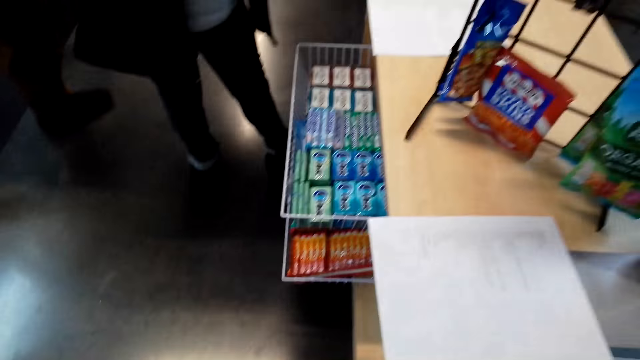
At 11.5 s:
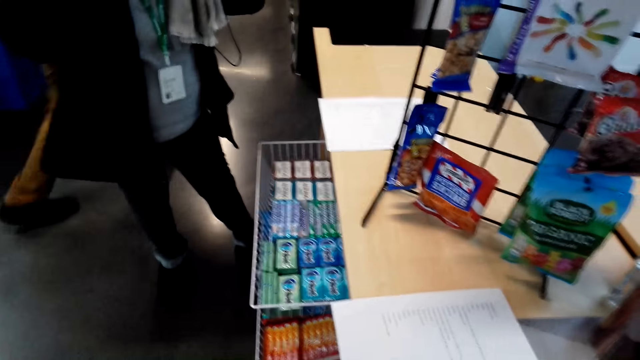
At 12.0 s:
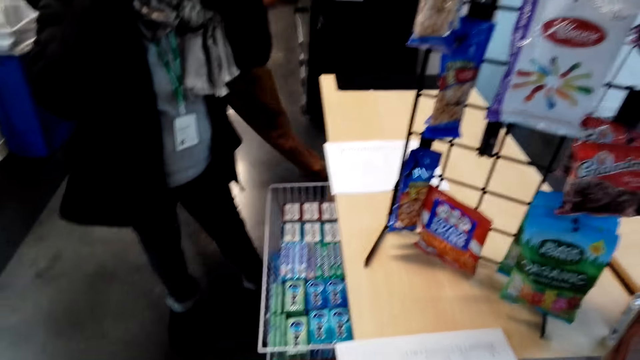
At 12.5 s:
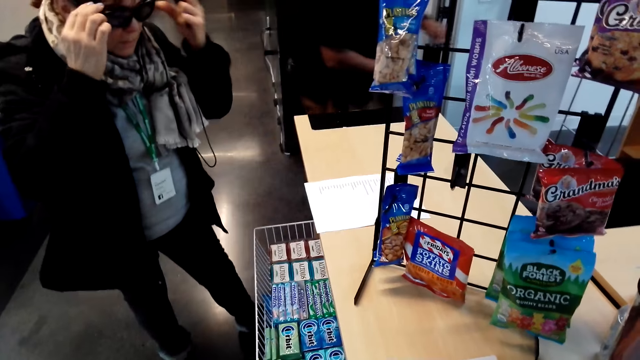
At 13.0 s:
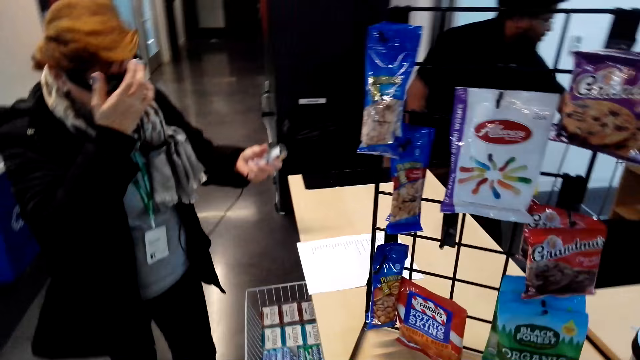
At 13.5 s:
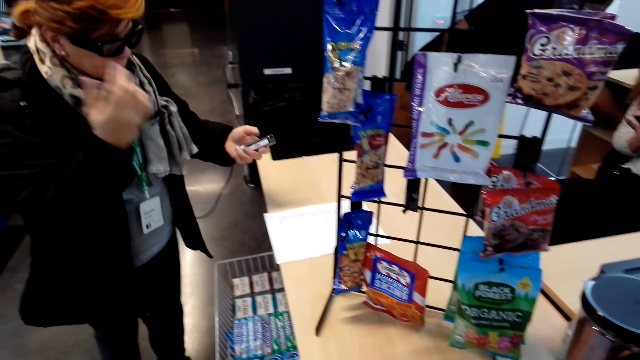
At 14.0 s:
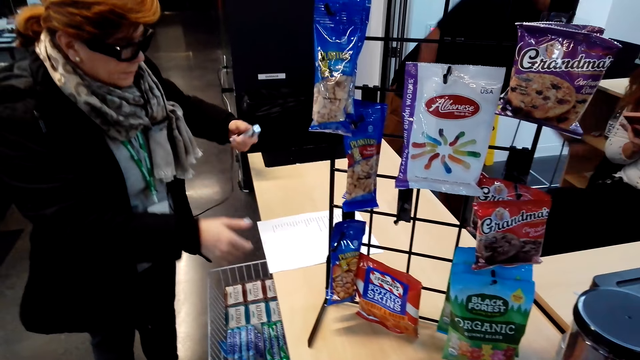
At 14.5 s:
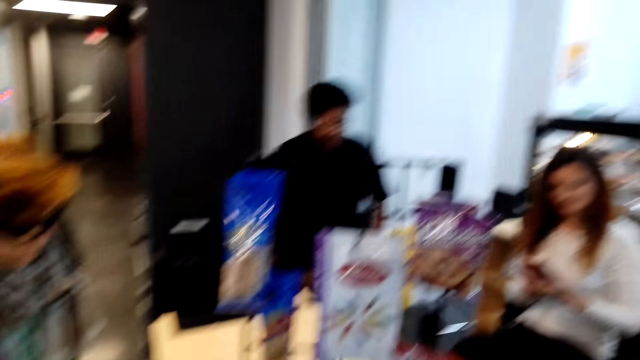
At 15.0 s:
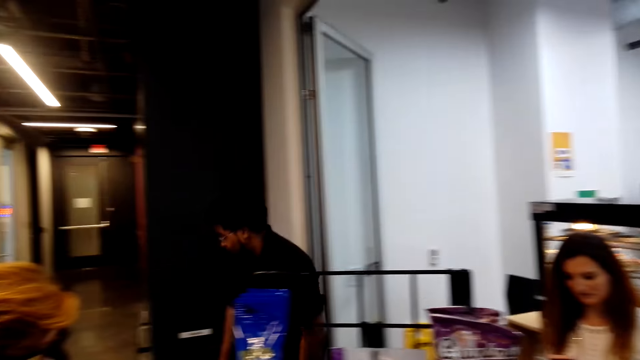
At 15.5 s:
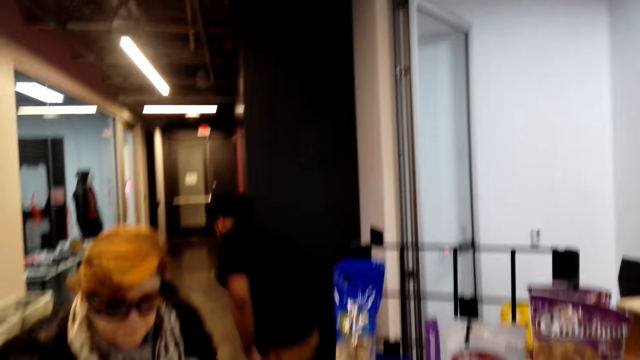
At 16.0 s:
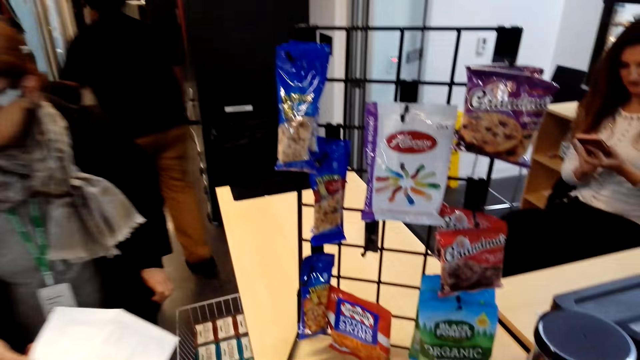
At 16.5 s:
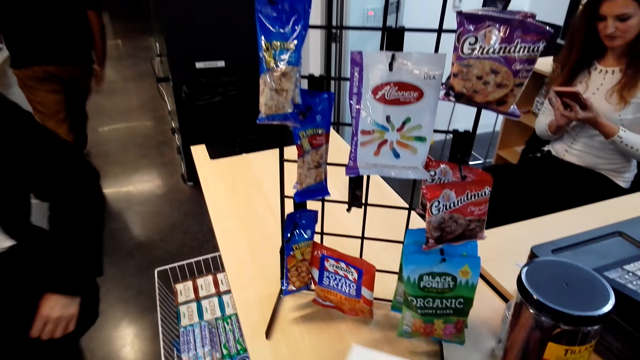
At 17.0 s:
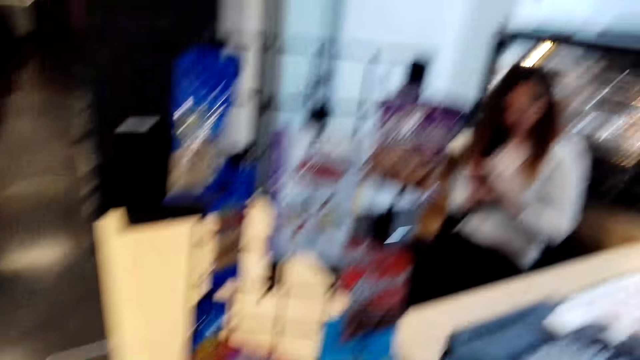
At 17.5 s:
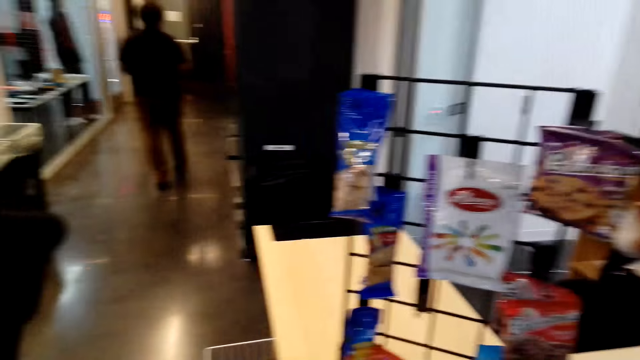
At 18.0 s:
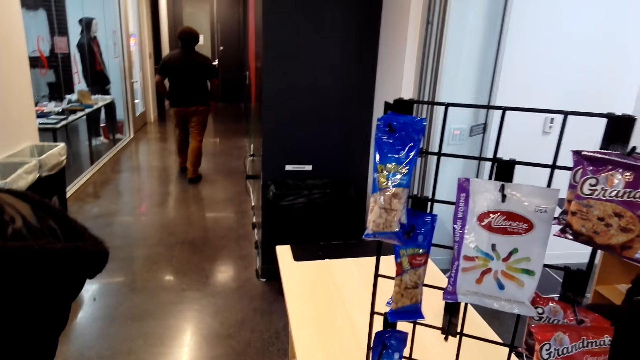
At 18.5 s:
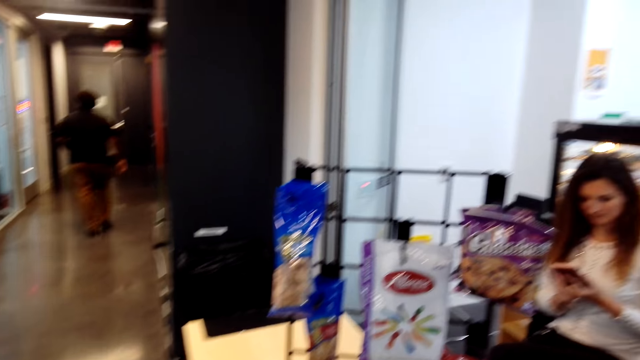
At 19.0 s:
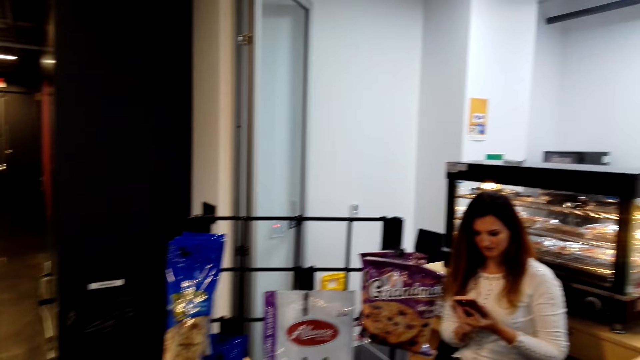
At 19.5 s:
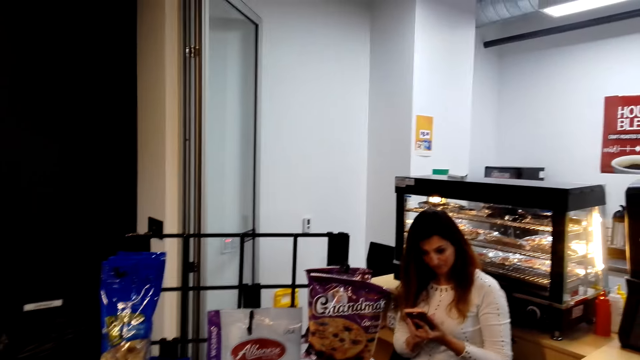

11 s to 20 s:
A woman grabs a printed paper. The woman turns around with the printed paper. A cashier scrolls a cellphone. The camera wearer converses with the cashier.

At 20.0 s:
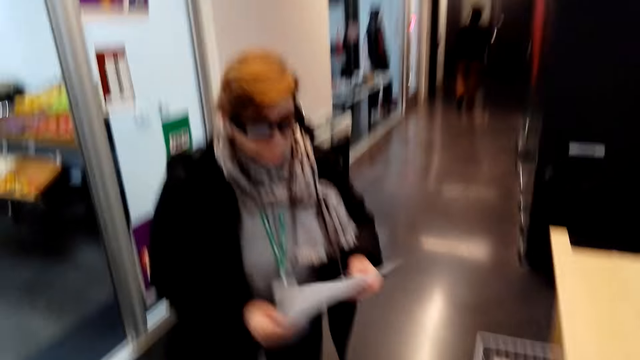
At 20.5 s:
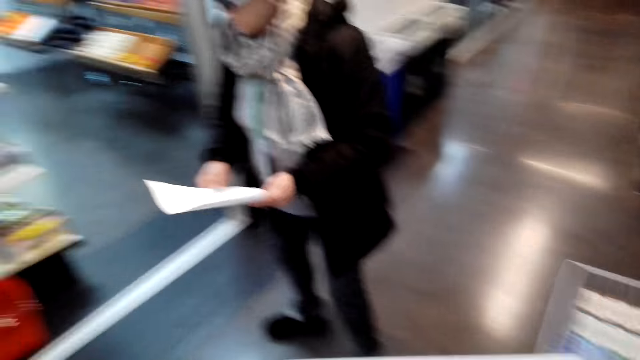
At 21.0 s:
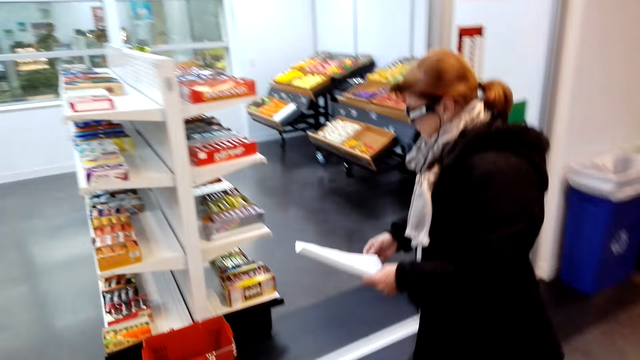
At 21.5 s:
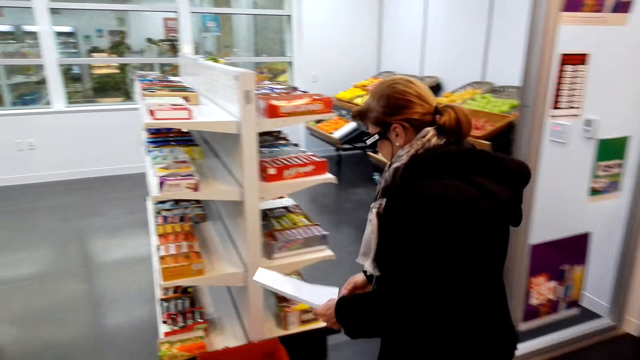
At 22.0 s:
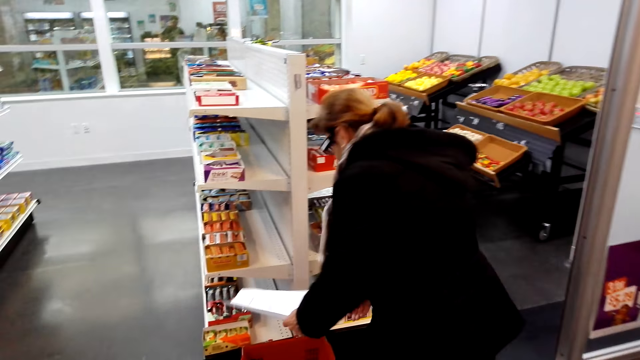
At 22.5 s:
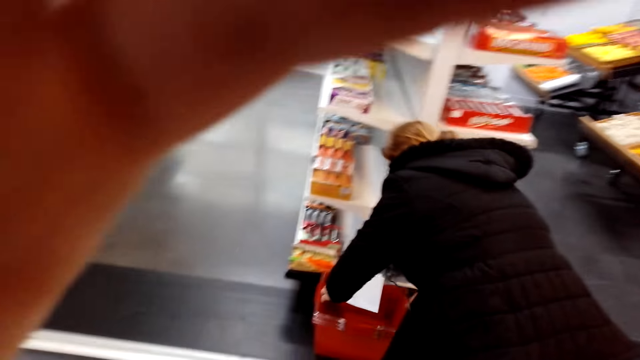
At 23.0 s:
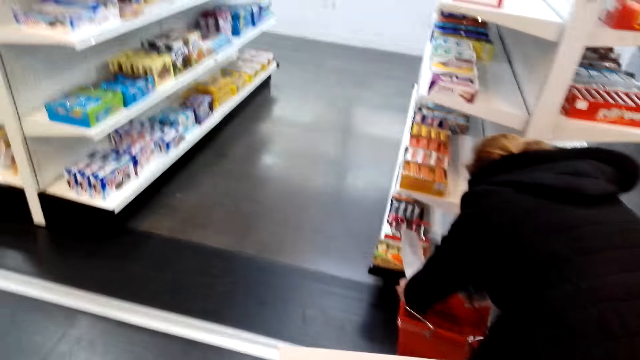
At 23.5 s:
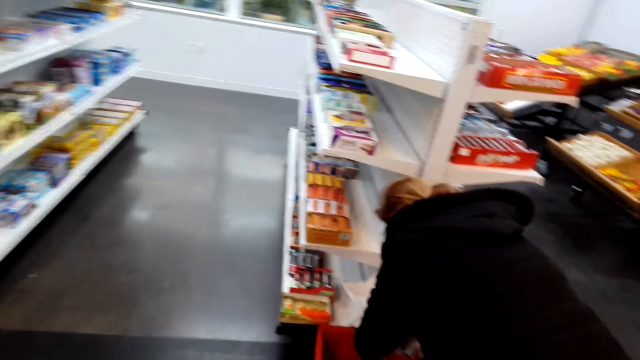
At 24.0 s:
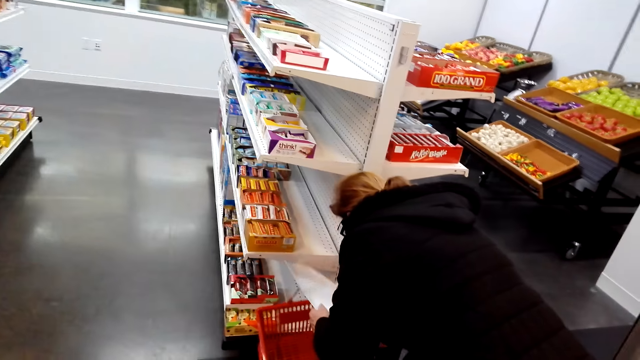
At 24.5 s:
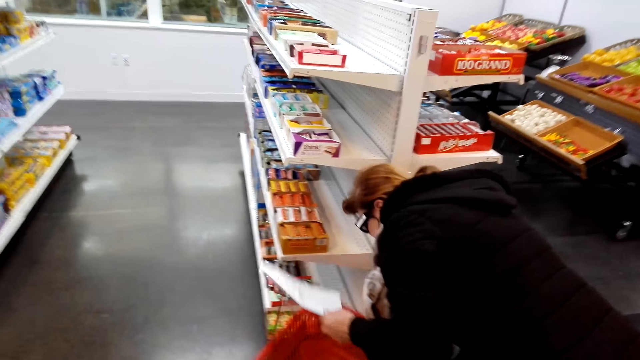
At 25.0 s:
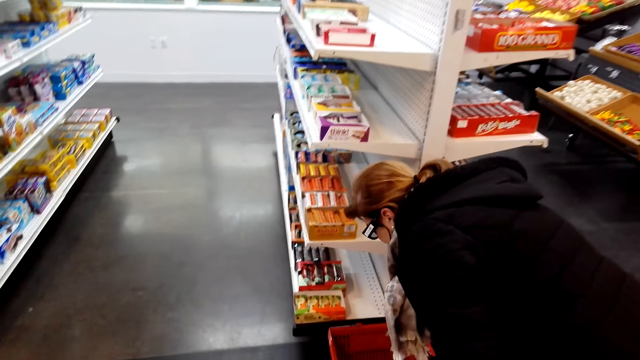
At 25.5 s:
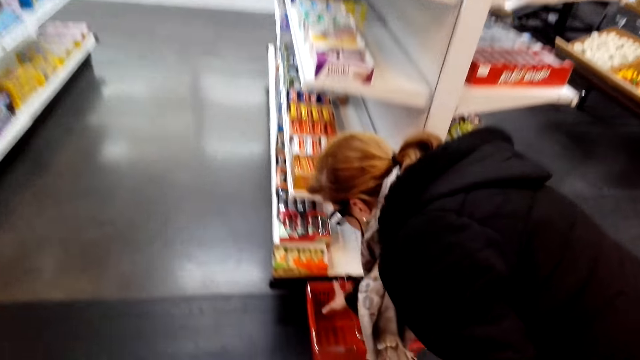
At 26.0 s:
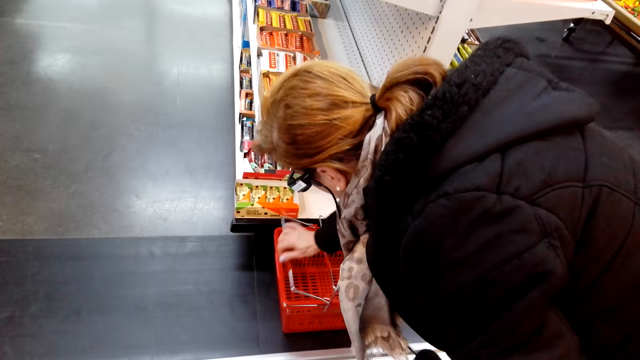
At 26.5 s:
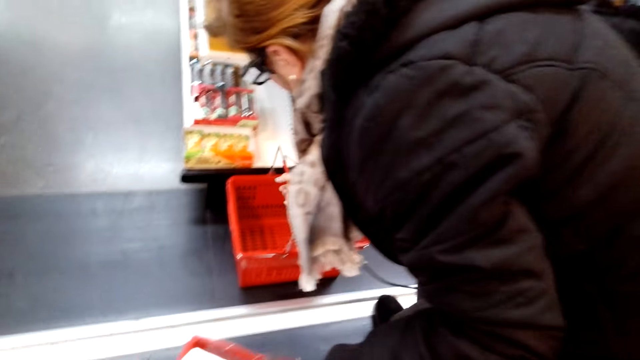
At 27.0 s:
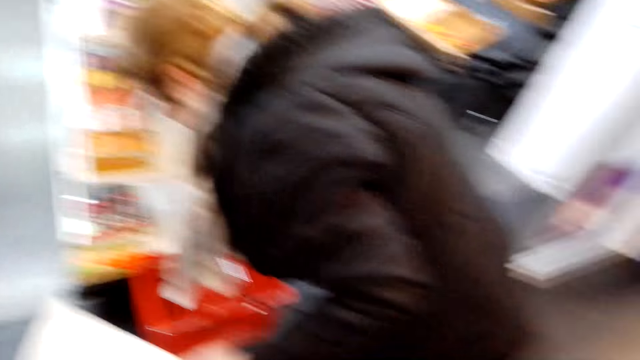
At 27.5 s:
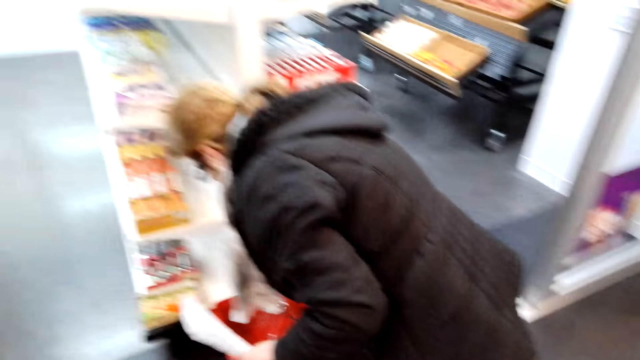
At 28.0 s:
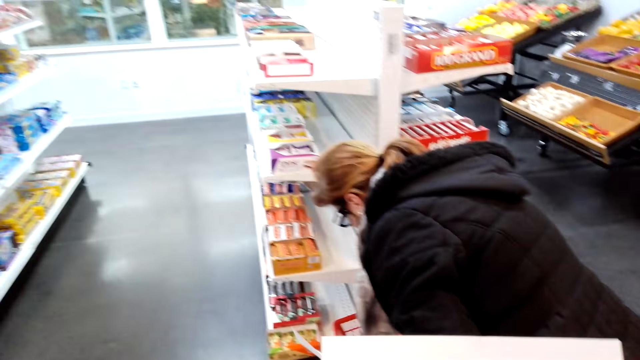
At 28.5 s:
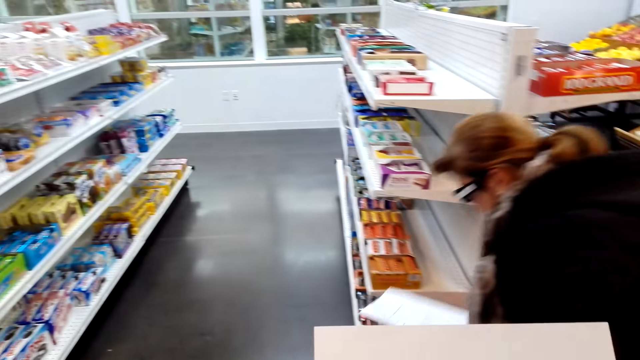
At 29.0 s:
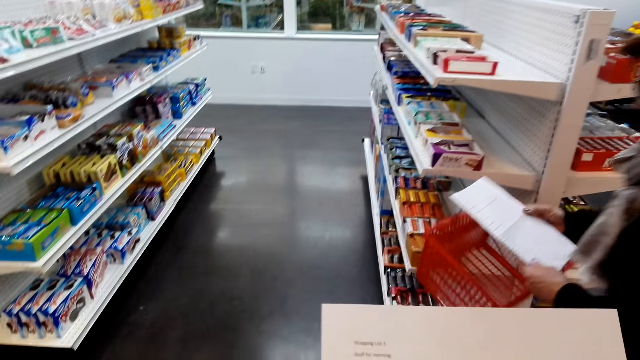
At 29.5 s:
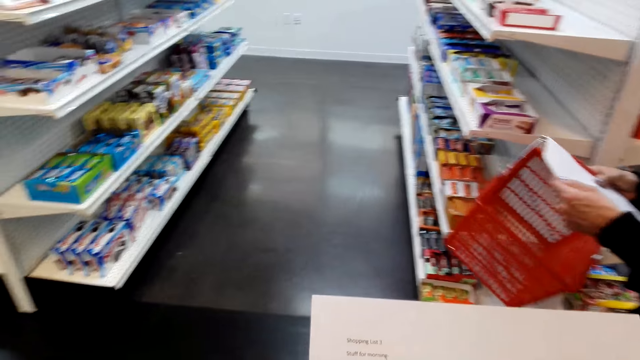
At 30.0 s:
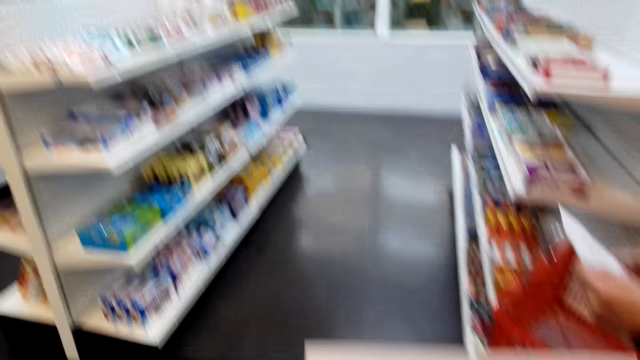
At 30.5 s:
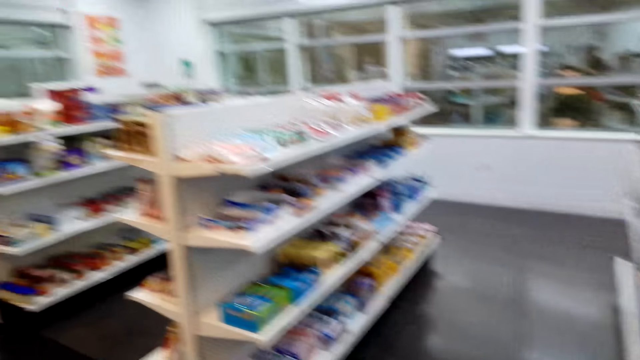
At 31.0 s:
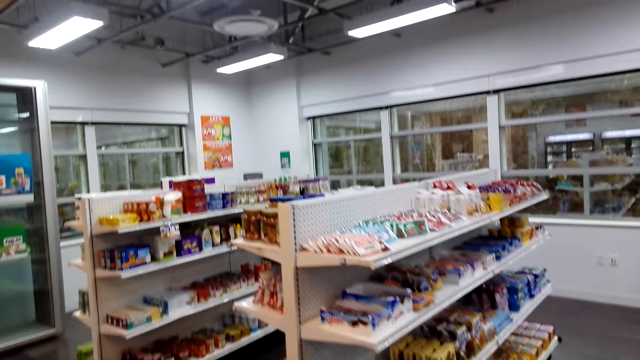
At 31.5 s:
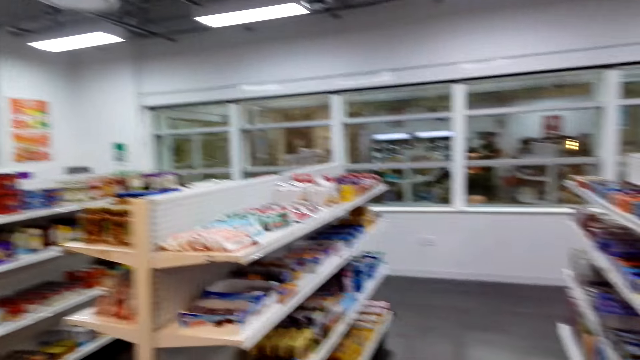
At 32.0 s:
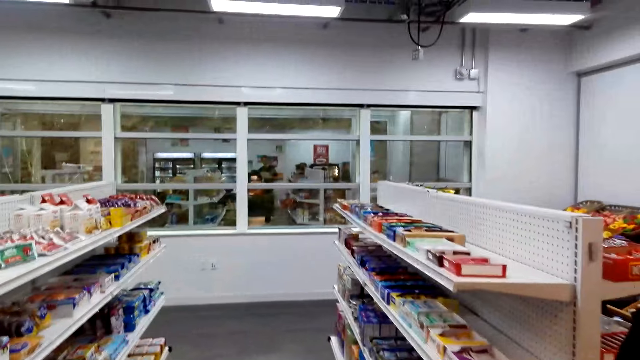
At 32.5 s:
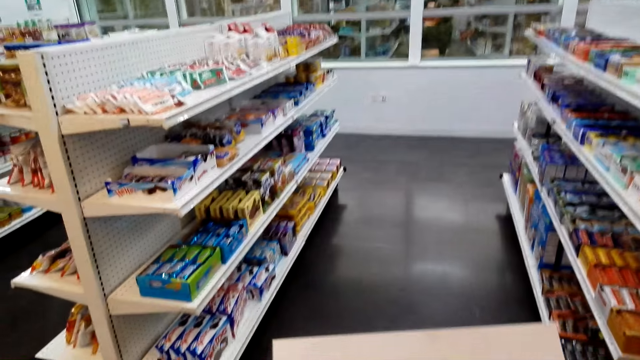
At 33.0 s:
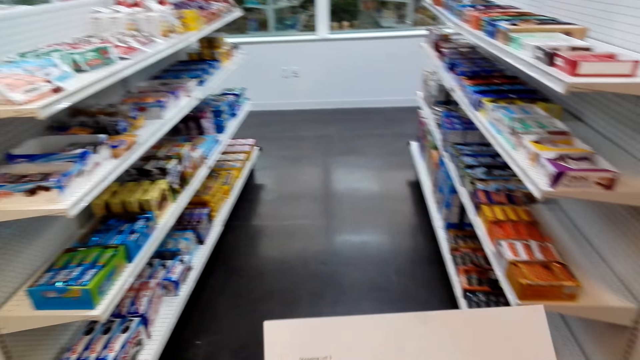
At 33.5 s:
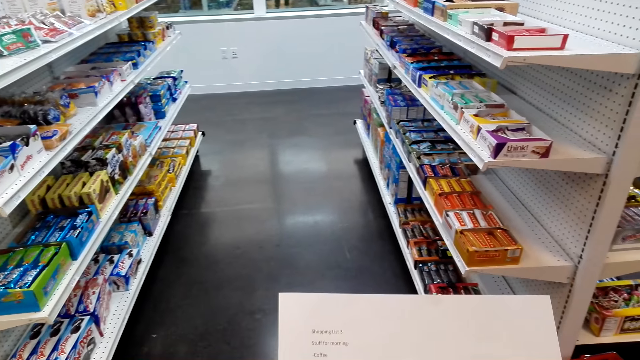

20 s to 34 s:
A woman walks towards the supermarket with a printed paper. The woman holds a shopping list paper. The woman grabs a shopping basket. The woman holds the shopping basket and the printed paper. The camera wearer converses with the woman. The woman holds the printed paper and the shopping basket. The camera wearer looks at the printed paper. They look around, hold the printed paper and converse with the woman.
